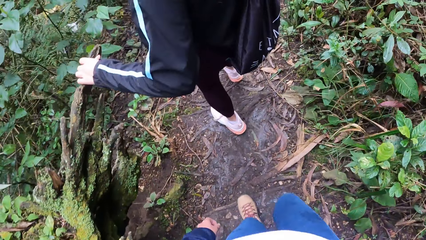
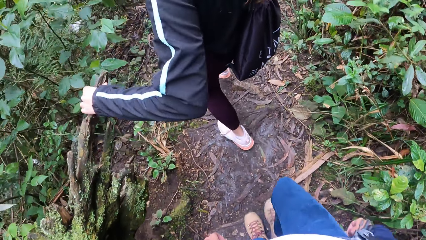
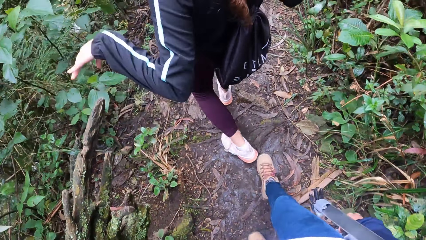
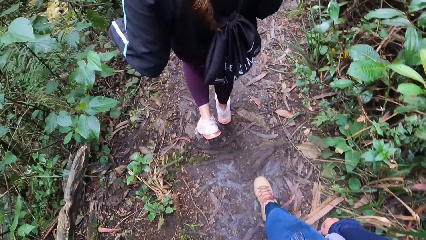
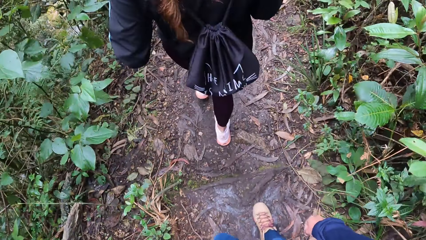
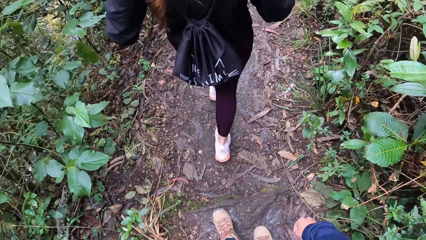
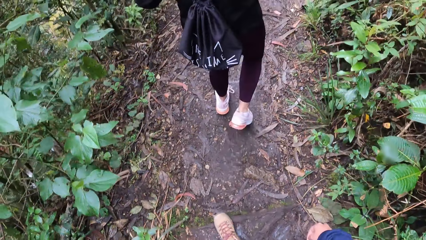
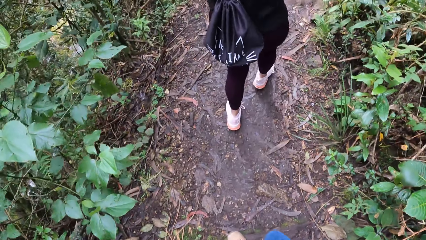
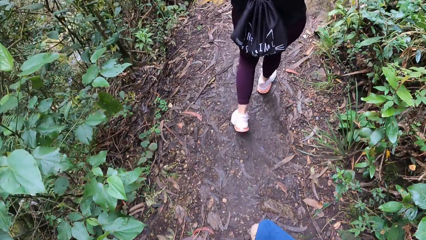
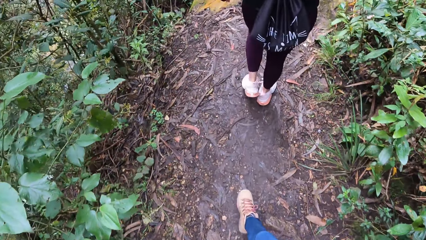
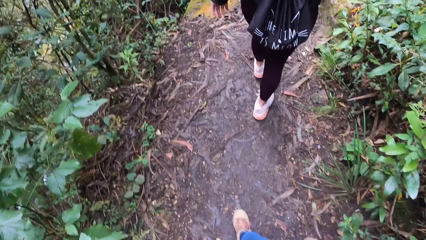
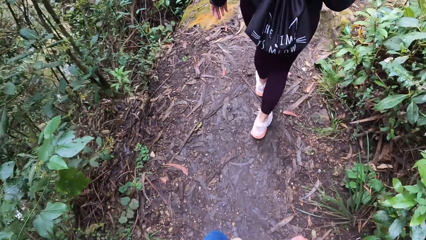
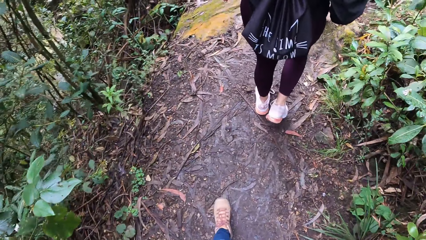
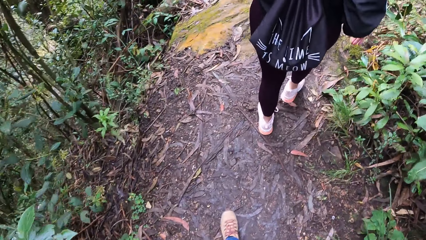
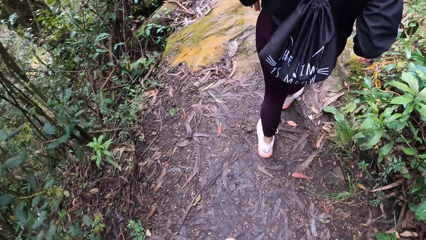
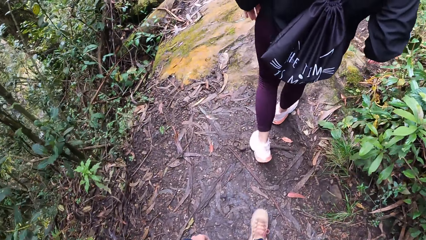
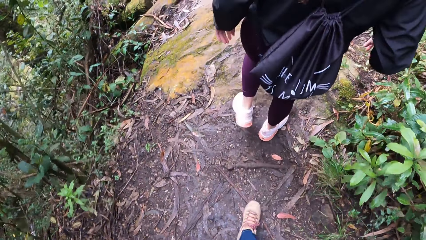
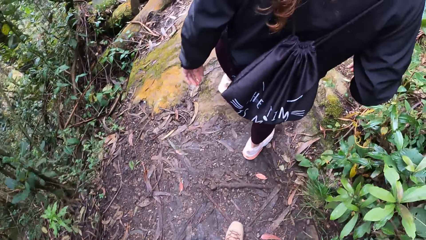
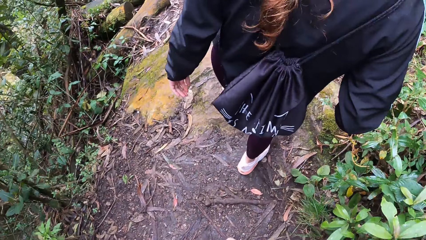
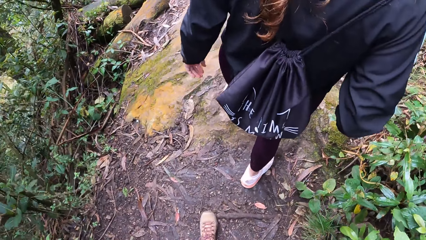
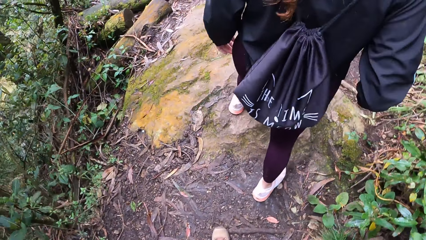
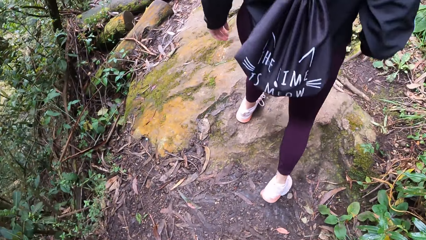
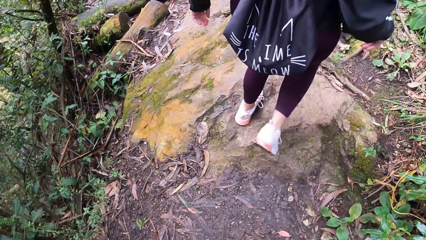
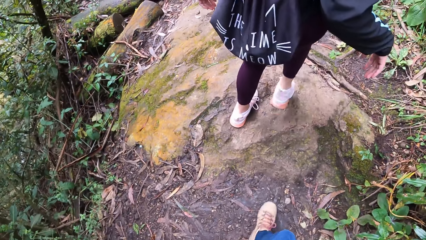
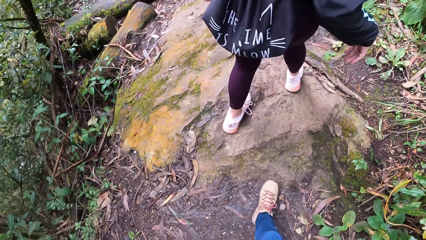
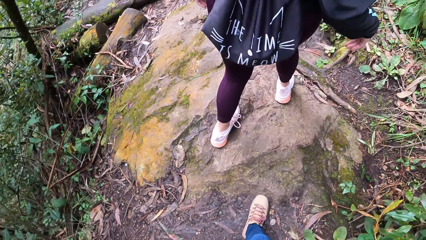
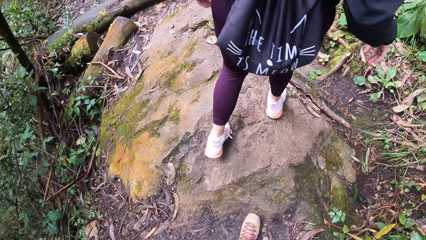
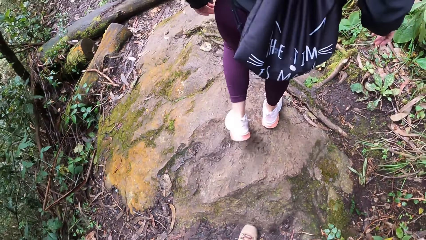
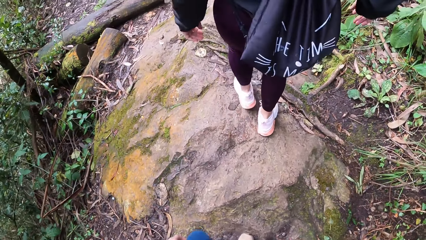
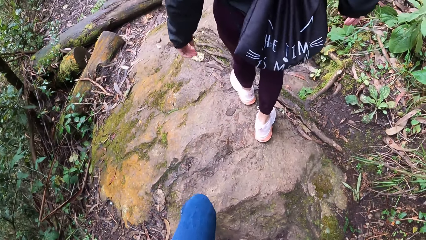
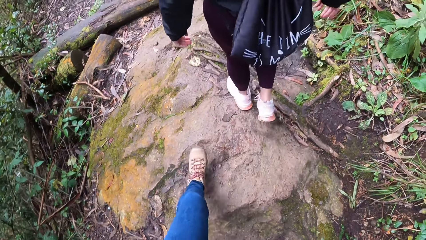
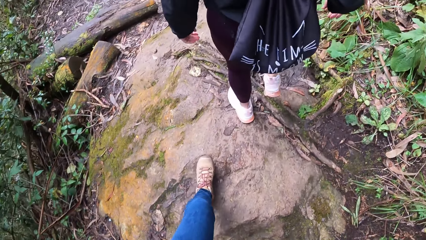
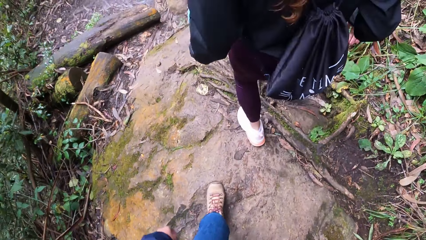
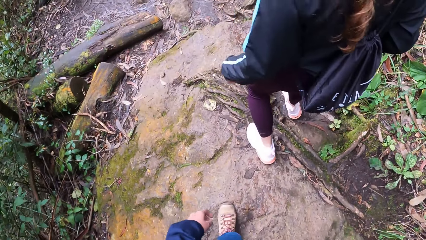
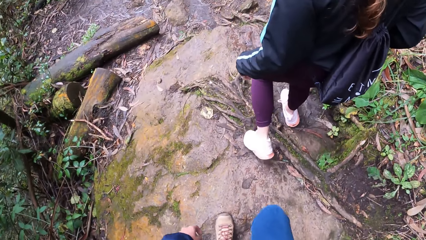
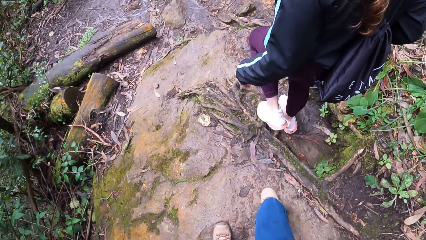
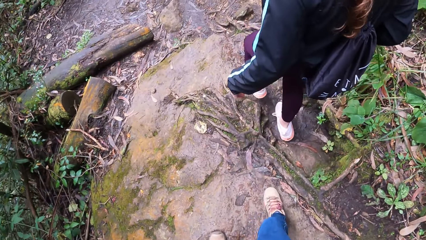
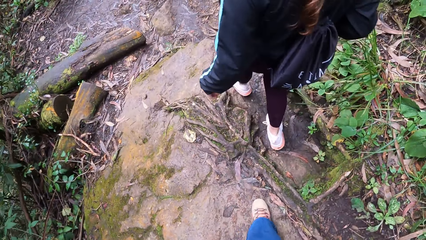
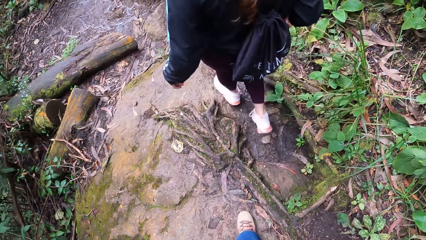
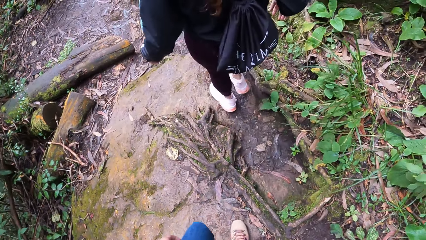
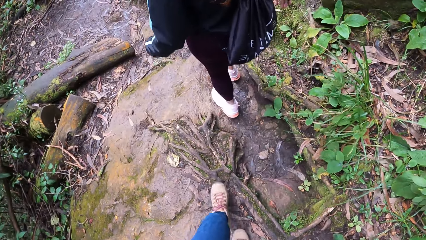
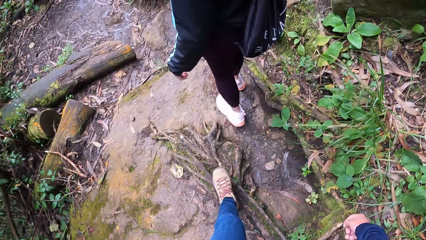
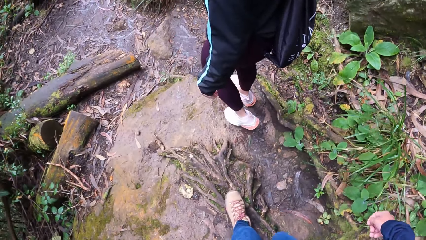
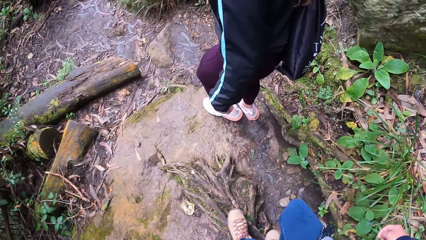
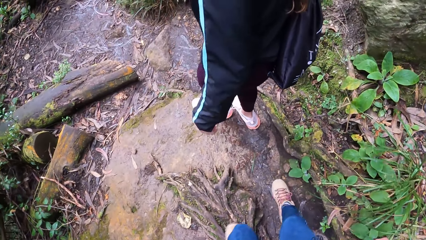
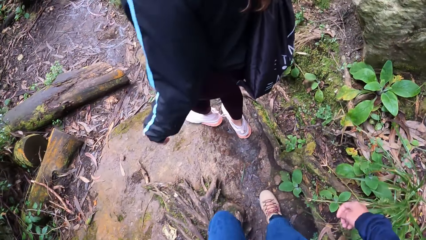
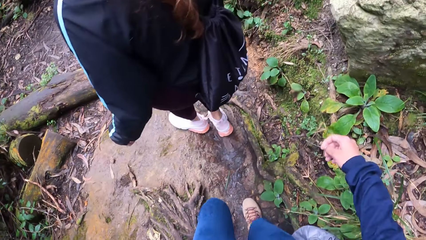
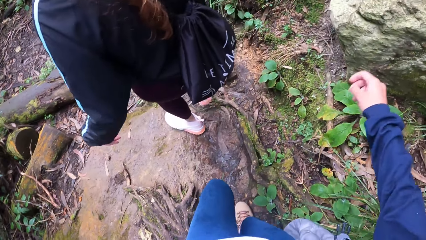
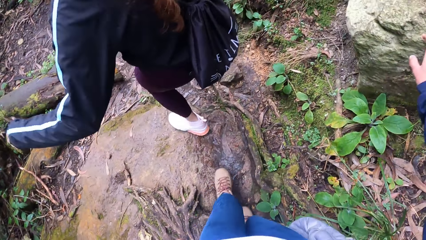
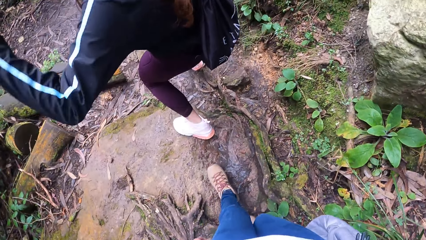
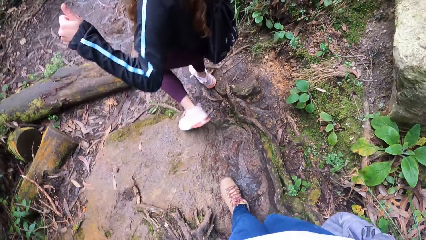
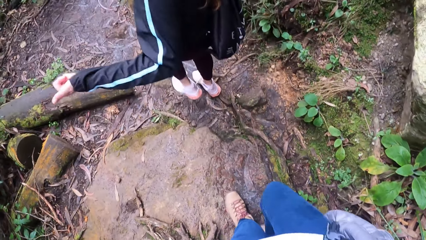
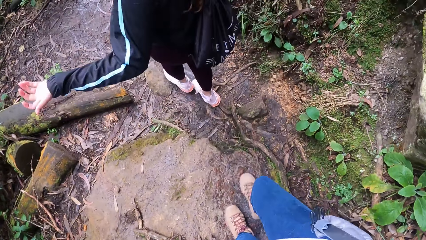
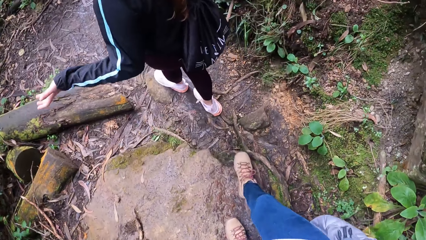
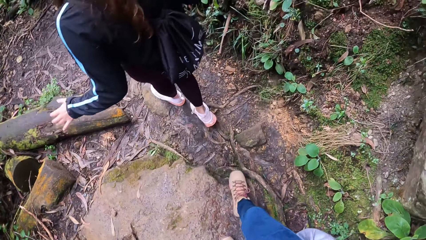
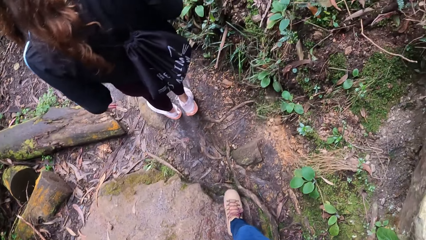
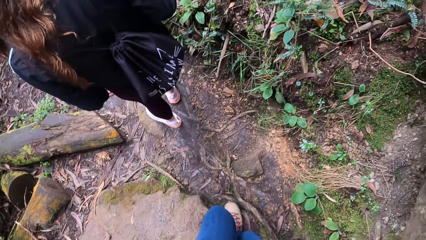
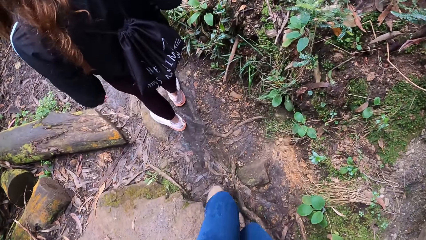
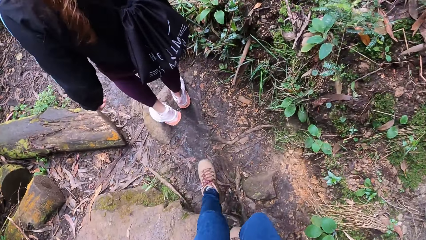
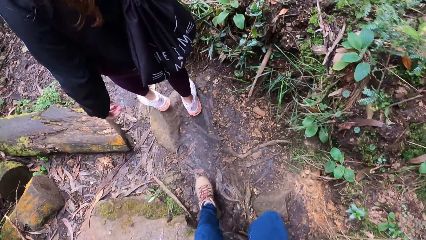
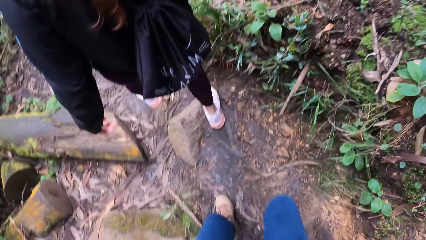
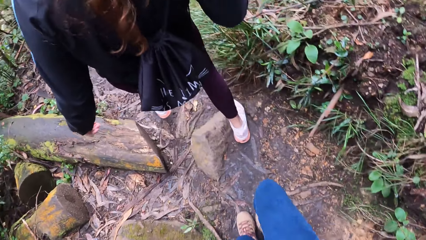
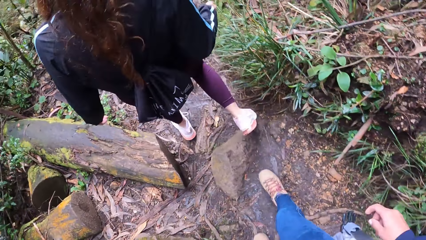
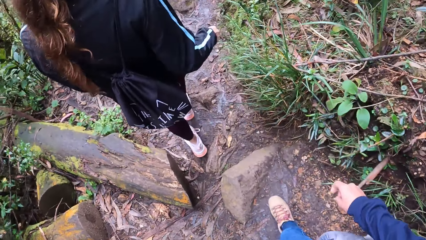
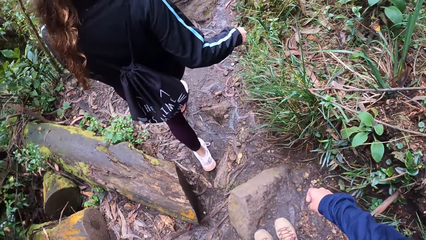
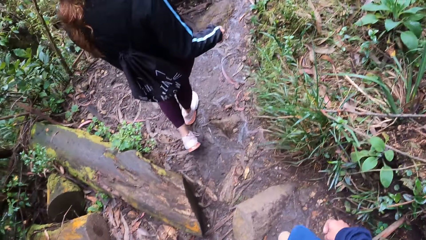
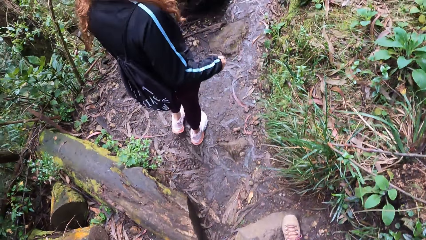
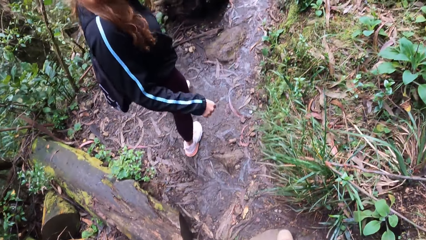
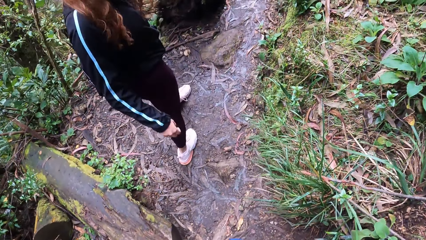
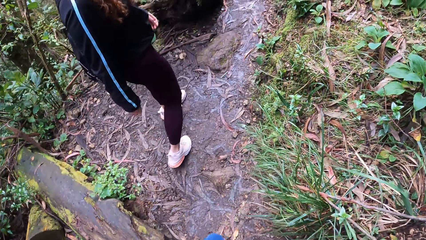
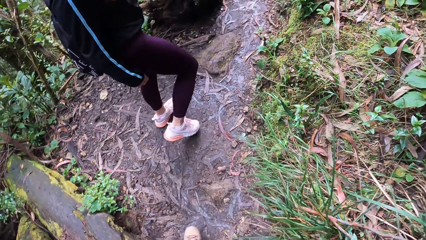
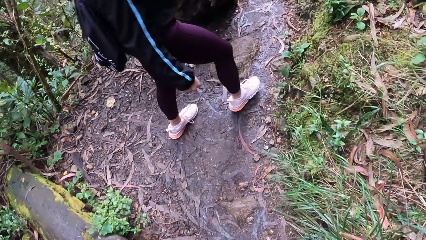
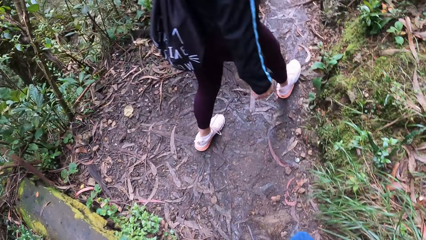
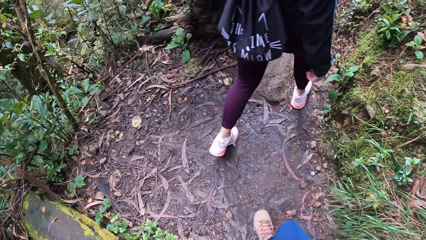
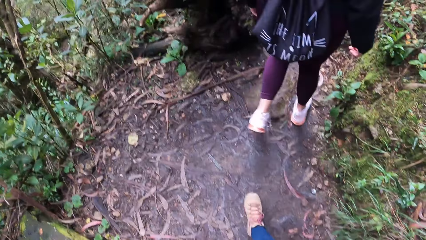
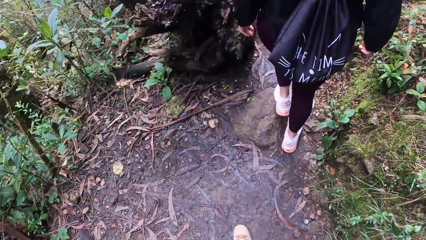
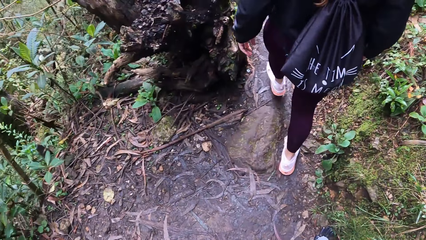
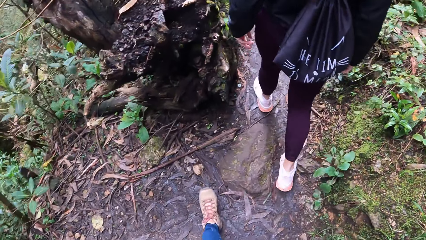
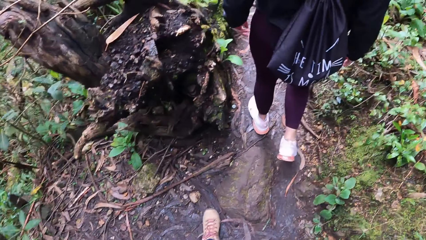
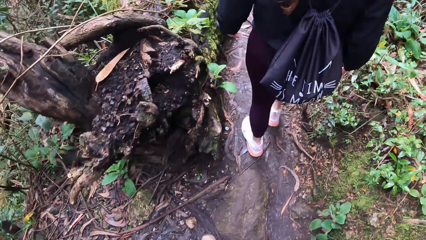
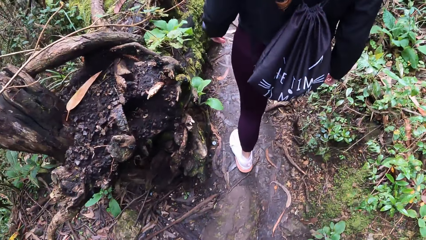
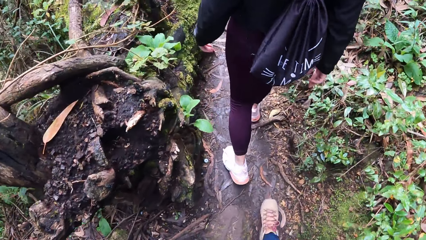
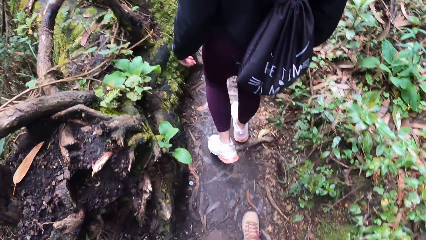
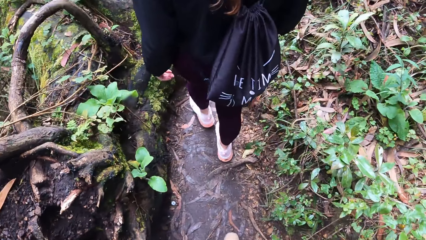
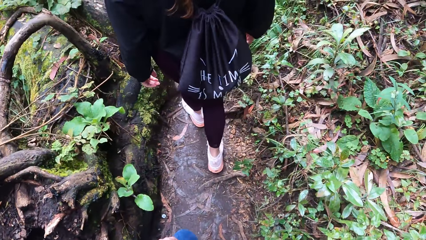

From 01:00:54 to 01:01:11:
The camera wearer holds a stone and walks down the forest path.
